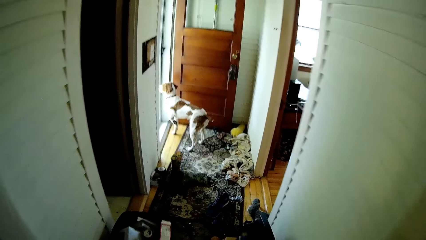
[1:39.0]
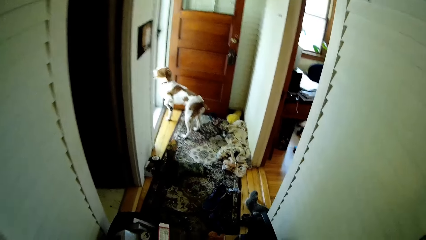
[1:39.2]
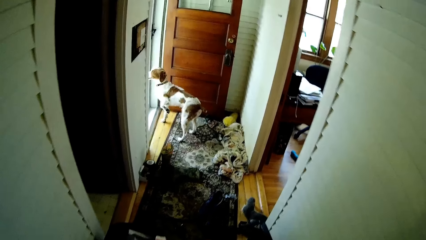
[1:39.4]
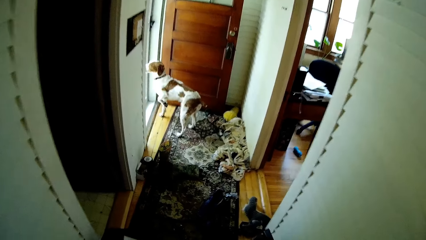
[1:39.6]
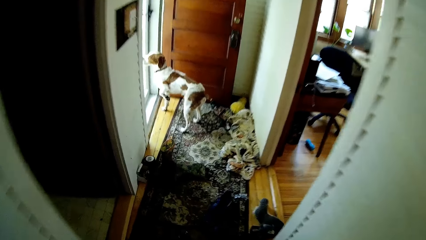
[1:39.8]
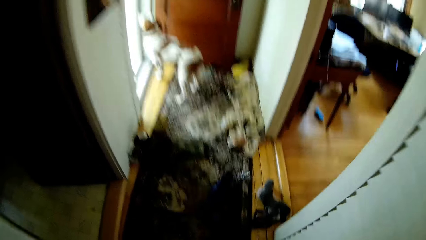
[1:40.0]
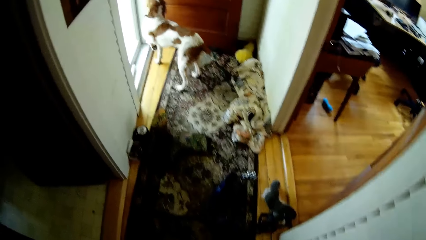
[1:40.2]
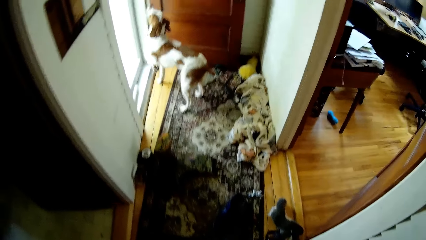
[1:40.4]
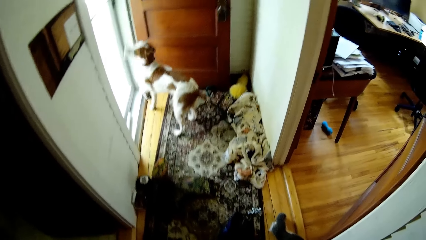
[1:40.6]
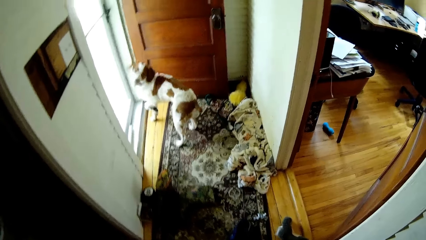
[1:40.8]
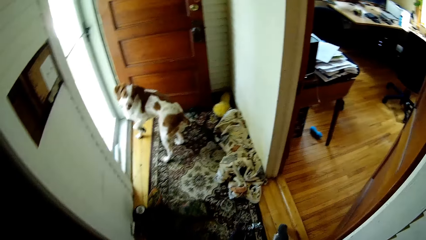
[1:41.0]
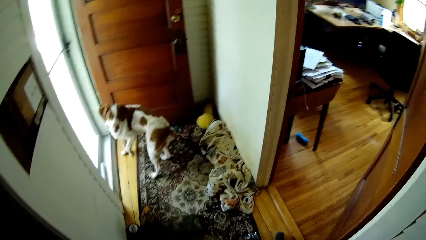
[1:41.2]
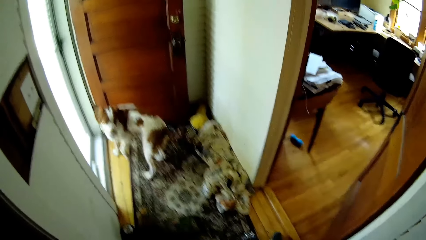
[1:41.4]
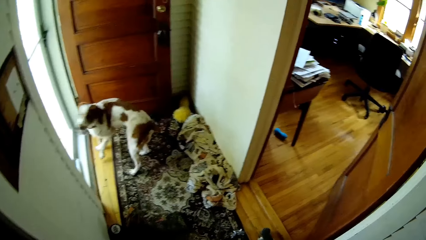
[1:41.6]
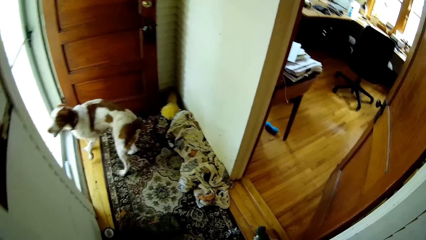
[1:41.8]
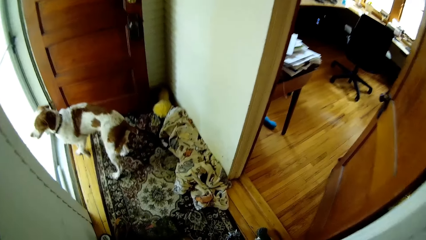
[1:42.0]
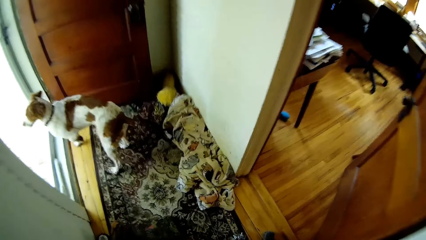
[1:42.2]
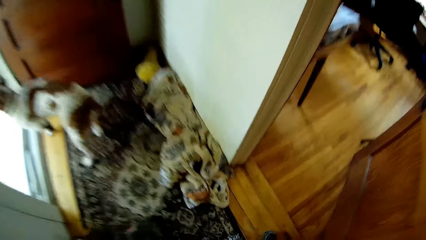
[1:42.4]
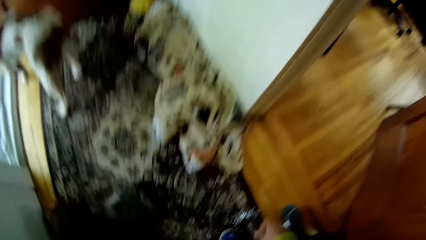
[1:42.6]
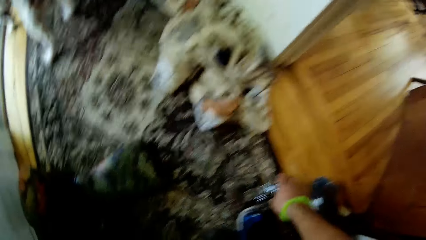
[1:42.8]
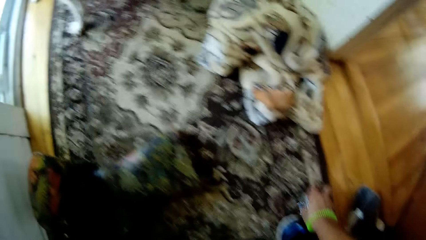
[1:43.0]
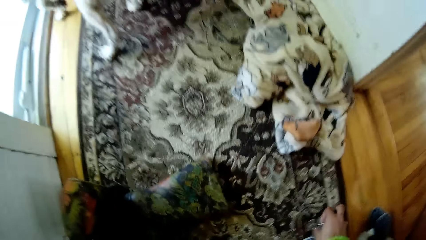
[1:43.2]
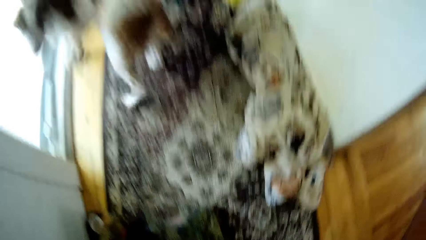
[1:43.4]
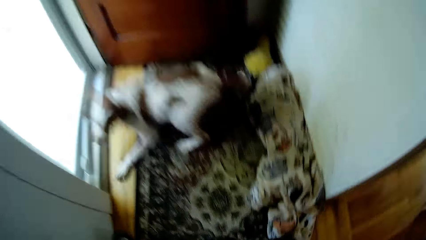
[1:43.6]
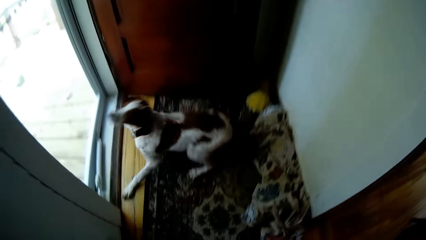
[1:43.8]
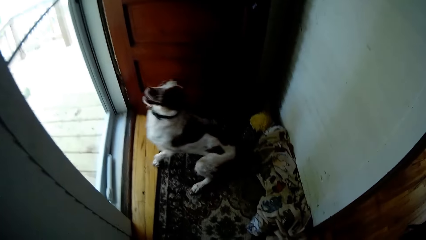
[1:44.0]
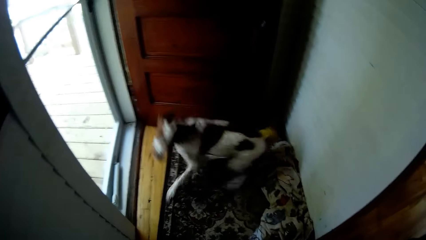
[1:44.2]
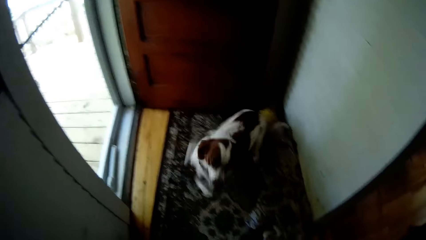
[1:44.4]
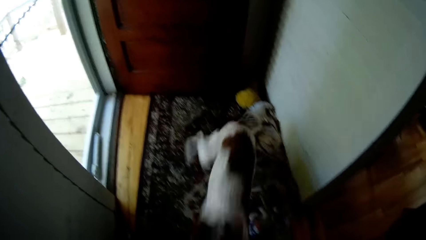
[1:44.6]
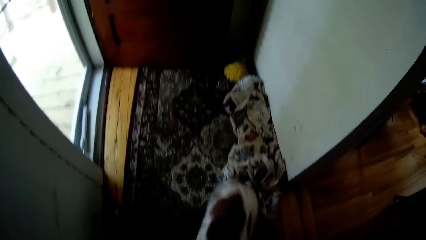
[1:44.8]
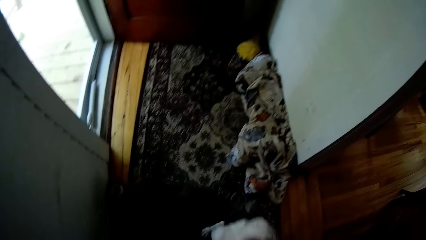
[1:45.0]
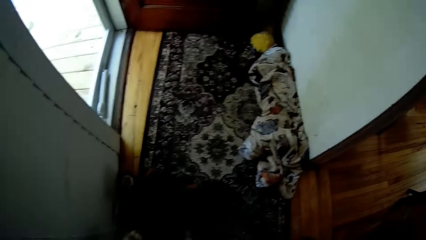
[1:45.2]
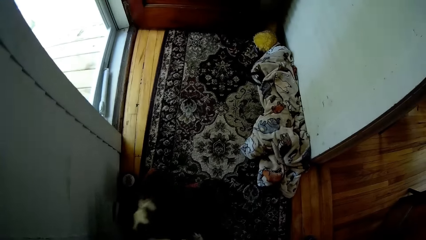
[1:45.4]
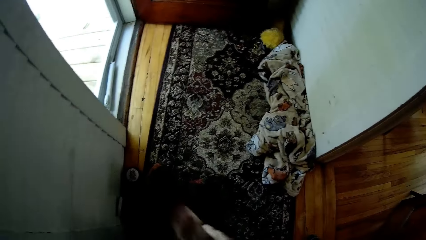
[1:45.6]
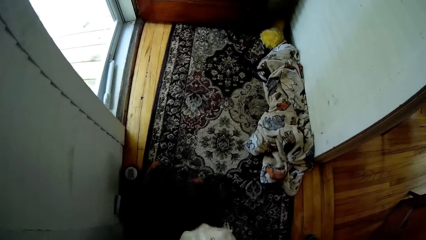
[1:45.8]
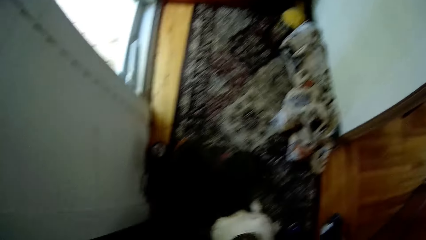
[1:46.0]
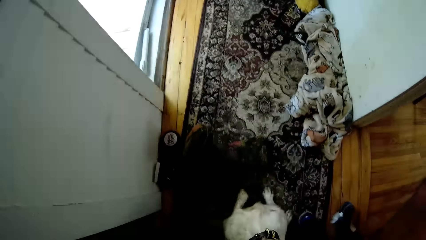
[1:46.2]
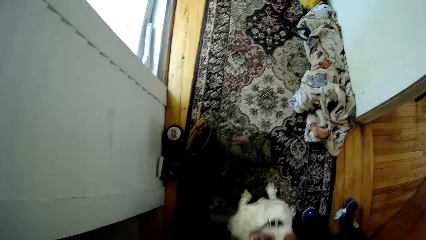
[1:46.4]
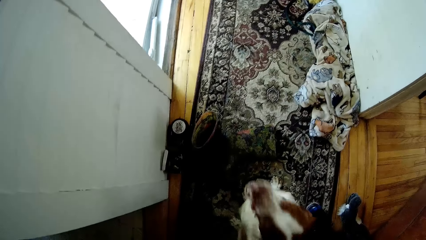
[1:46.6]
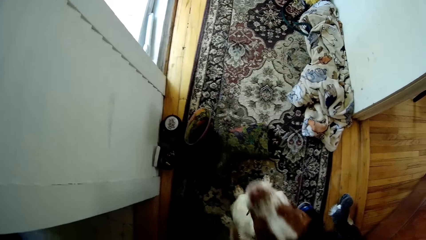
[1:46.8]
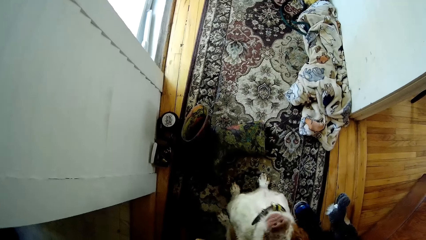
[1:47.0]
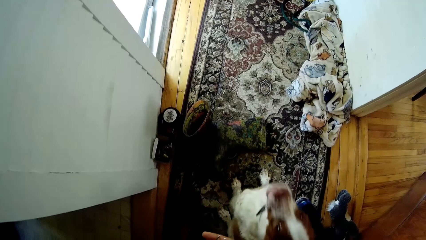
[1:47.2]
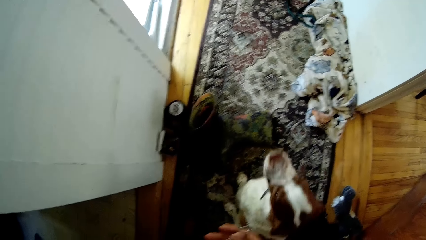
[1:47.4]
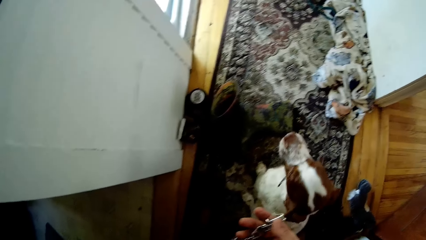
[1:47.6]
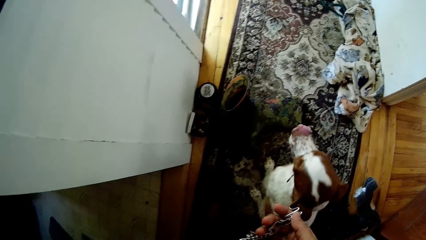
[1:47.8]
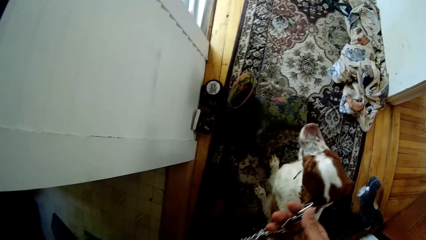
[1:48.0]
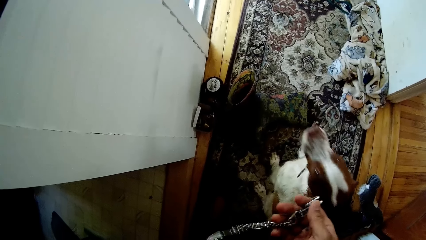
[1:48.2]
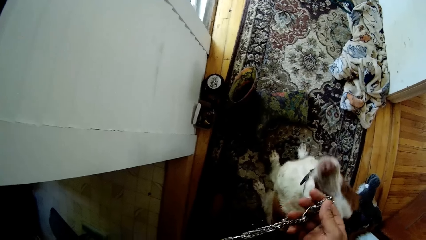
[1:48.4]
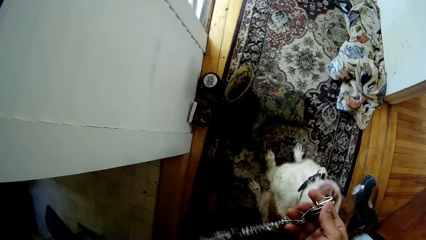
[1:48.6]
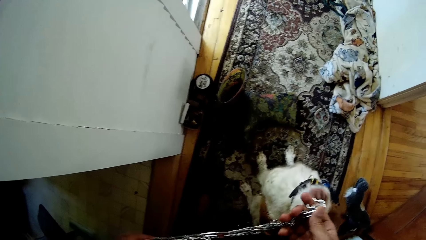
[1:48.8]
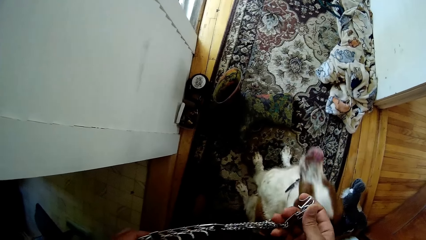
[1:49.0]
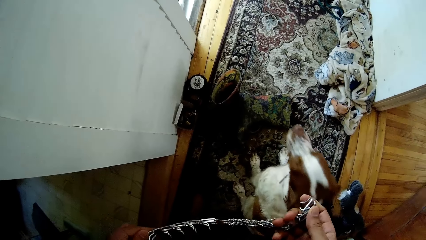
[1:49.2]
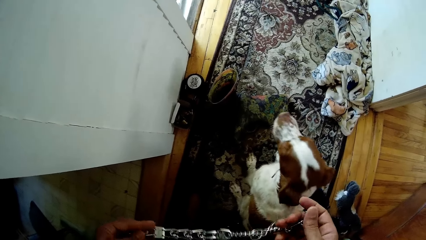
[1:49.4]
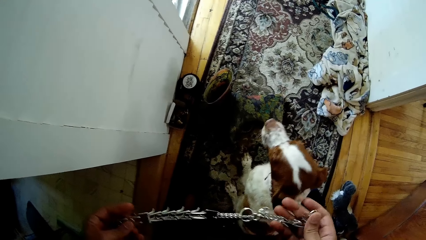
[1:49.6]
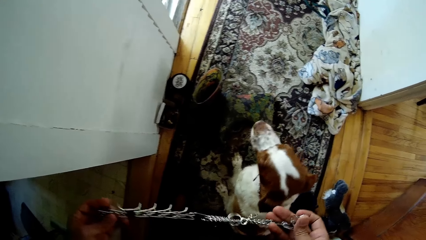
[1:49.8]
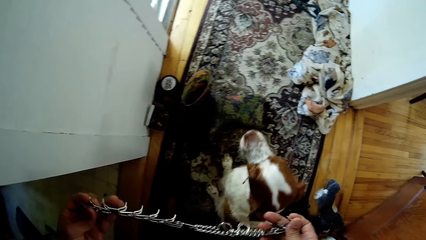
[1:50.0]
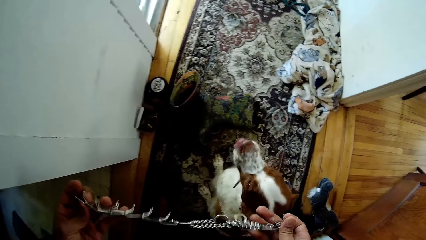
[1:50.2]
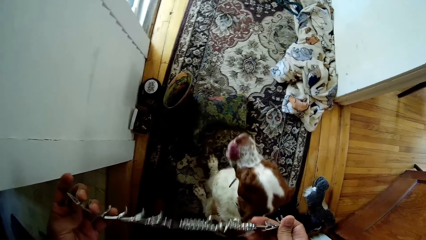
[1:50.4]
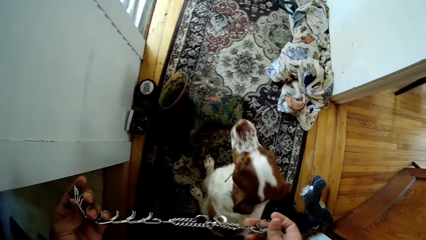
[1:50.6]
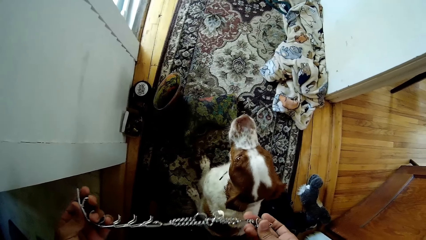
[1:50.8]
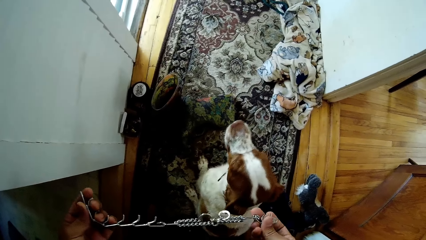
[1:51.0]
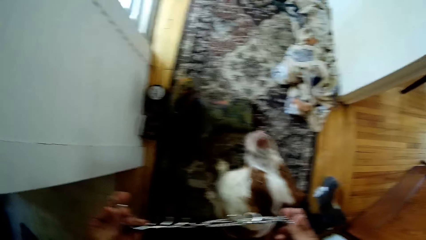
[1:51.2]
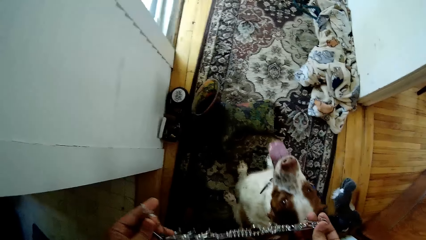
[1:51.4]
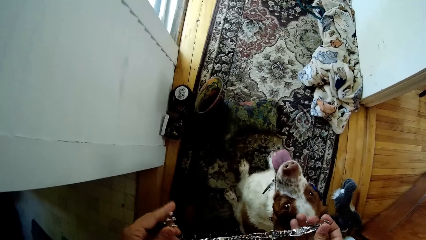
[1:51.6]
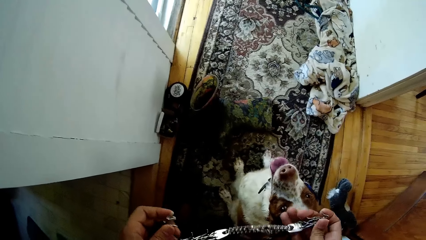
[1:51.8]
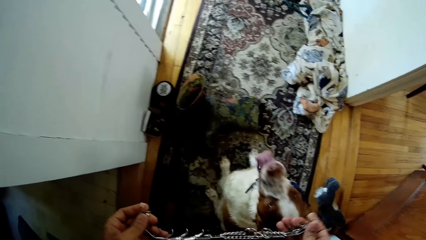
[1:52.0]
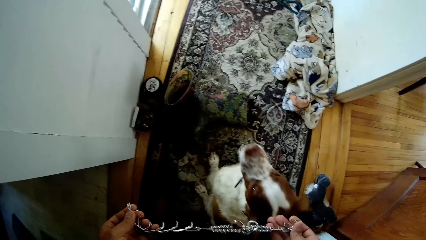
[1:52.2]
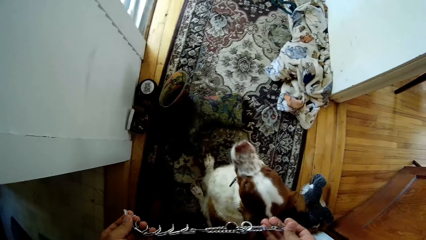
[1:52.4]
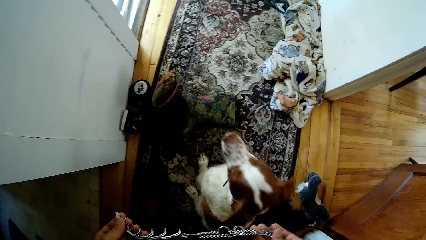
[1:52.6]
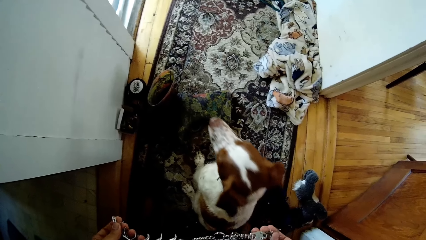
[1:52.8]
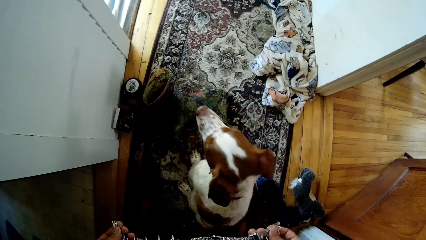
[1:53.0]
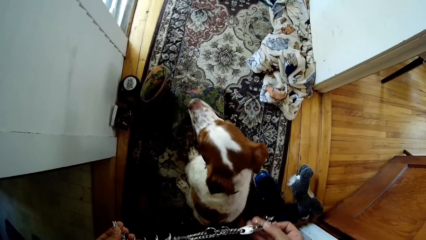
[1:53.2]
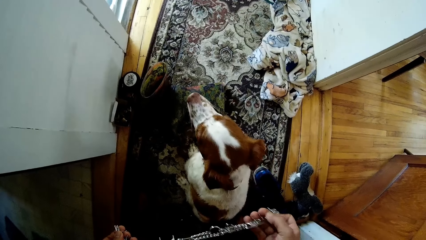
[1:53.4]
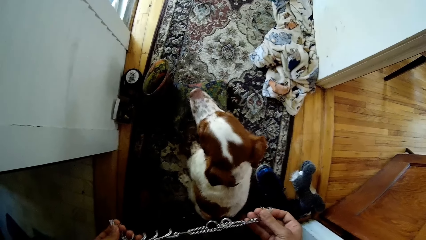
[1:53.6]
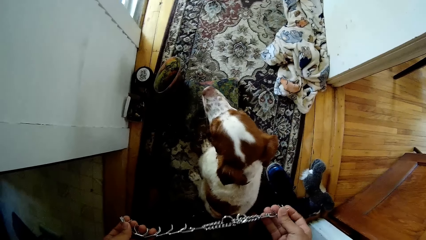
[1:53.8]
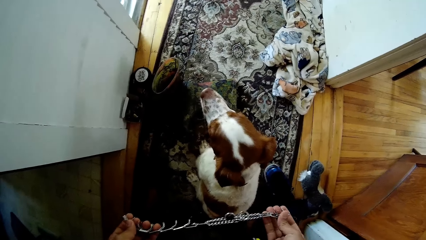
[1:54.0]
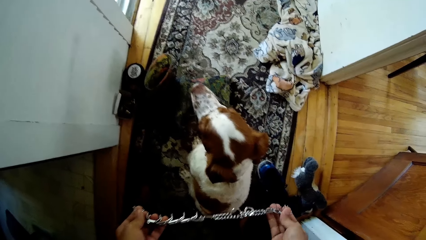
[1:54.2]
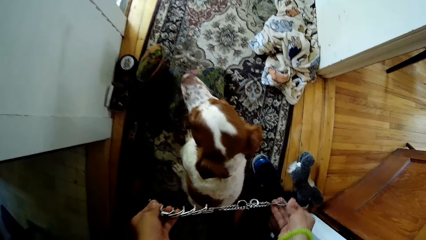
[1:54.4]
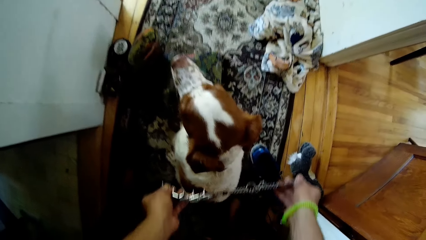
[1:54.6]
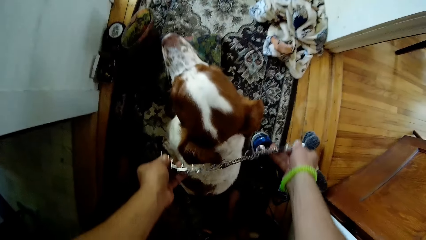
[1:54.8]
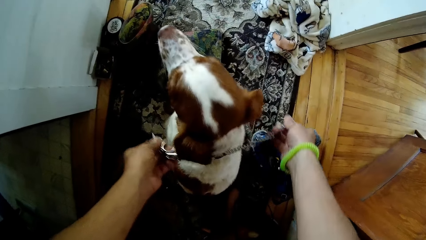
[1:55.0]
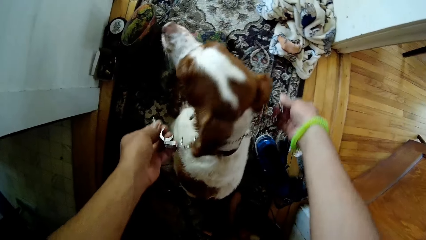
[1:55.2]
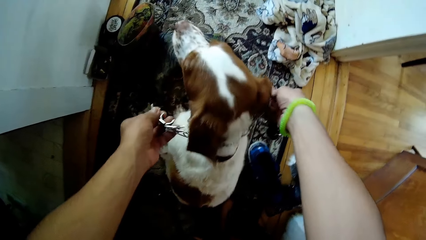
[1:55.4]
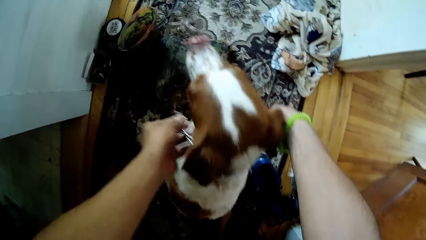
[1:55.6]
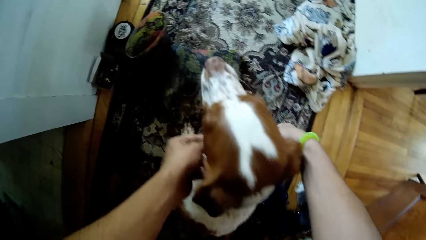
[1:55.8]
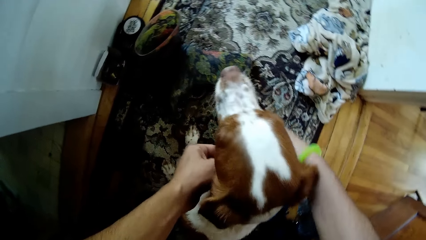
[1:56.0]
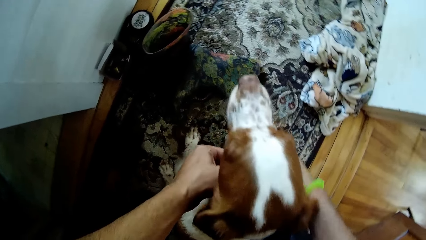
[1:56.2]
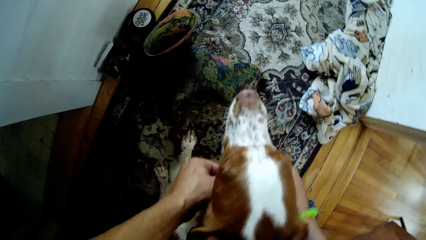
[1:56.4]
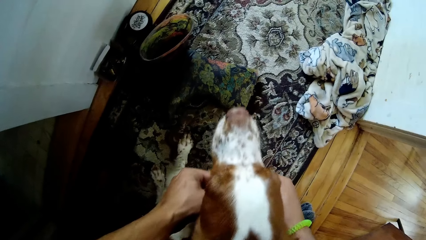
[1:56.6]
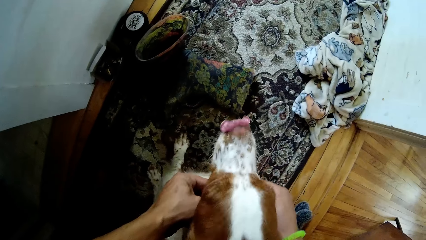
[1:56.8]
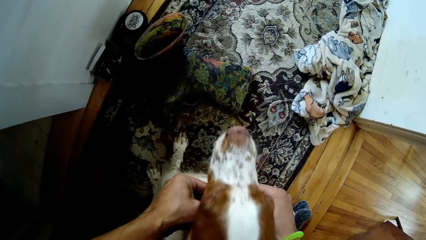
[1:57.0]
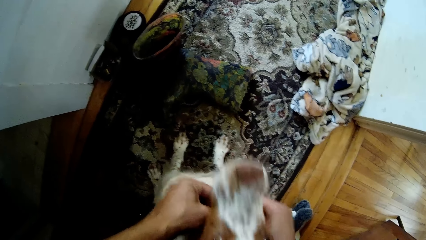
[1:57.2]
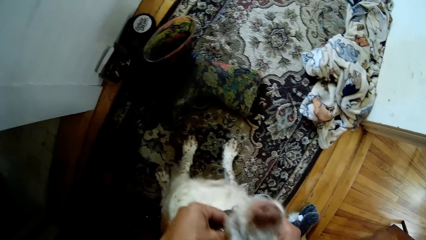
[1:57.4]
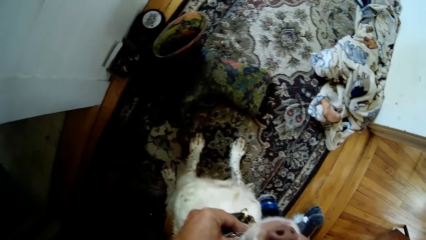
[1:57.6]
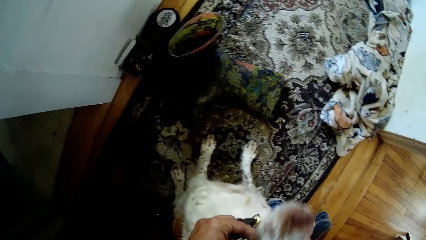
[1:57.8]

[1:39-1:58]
The camera wearer looks around. They bend downwards. They pick a chain on the carpet. They stand up. They look around. They look at the chain. They put the chain around the dog's neck.
